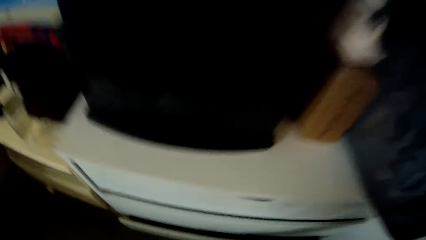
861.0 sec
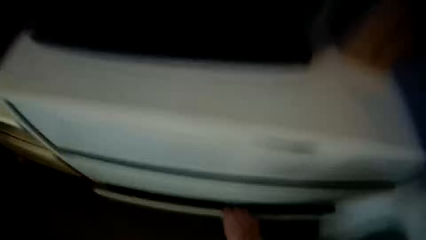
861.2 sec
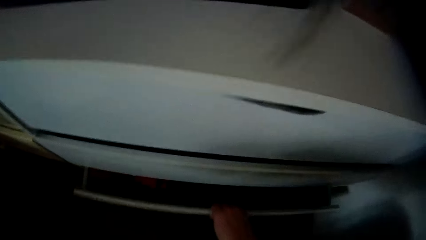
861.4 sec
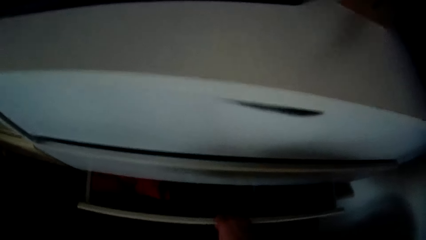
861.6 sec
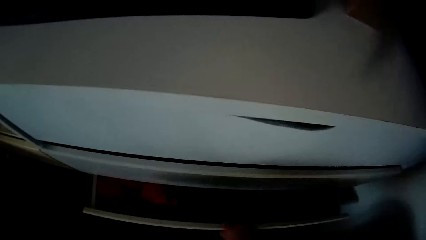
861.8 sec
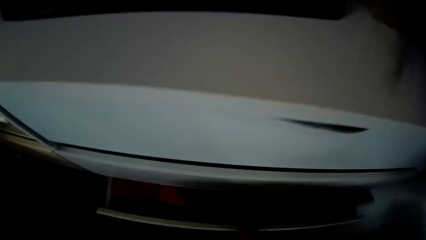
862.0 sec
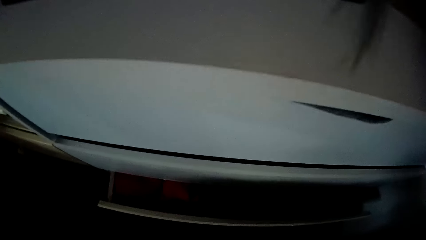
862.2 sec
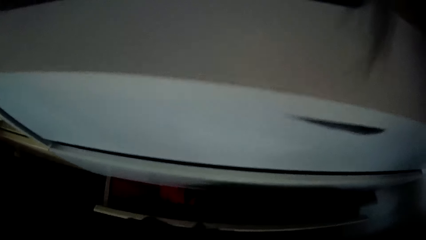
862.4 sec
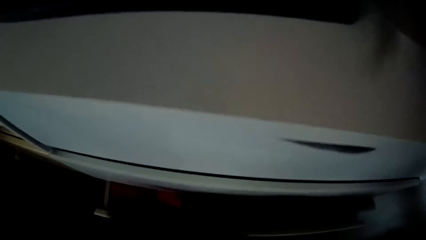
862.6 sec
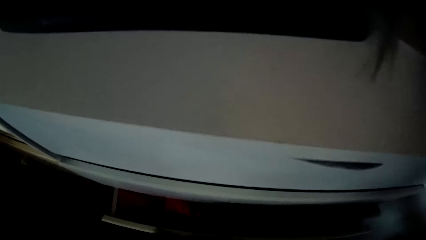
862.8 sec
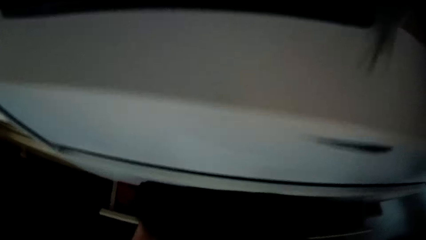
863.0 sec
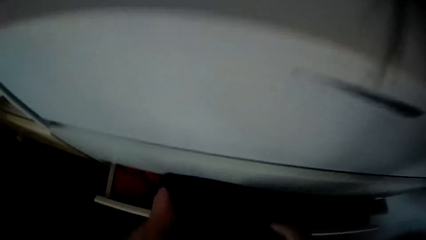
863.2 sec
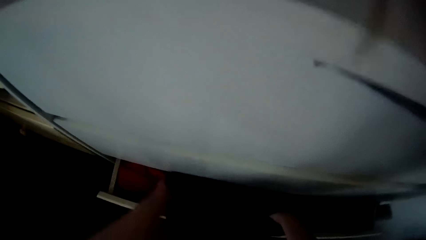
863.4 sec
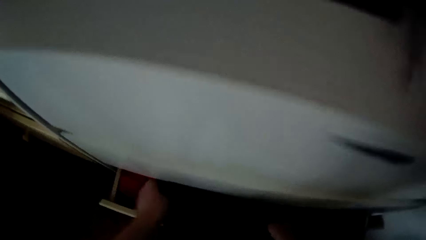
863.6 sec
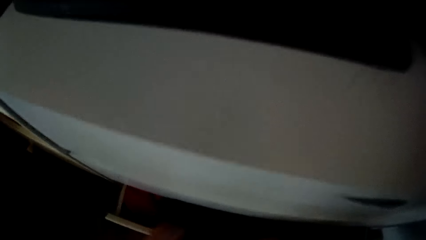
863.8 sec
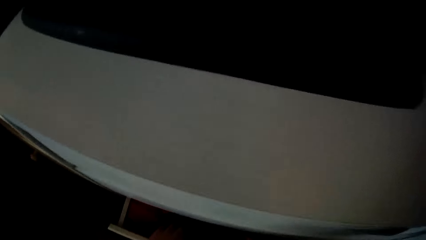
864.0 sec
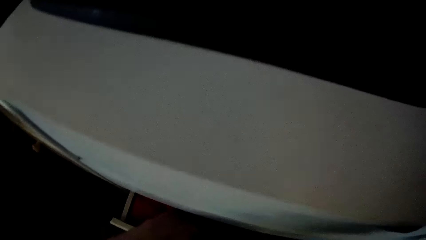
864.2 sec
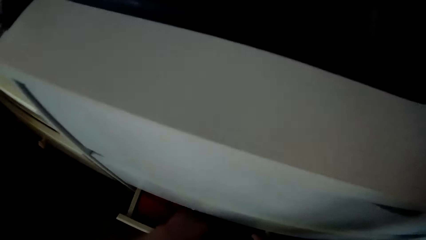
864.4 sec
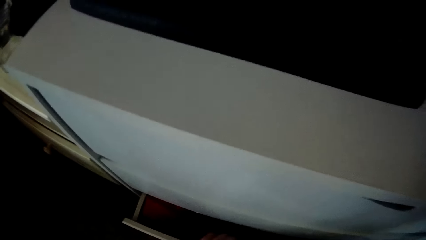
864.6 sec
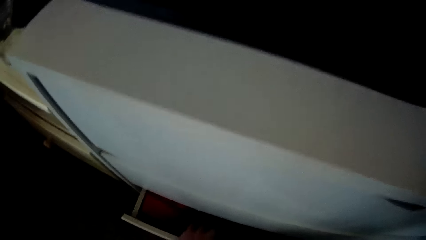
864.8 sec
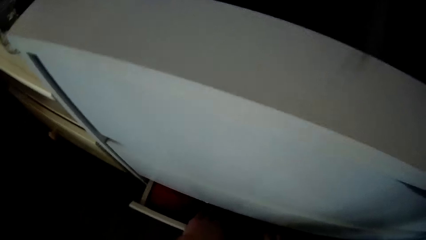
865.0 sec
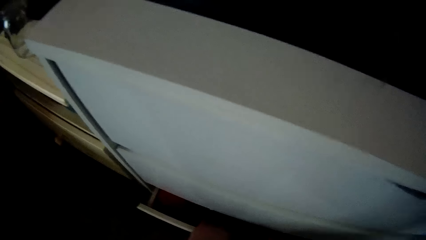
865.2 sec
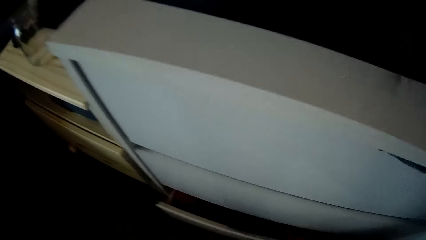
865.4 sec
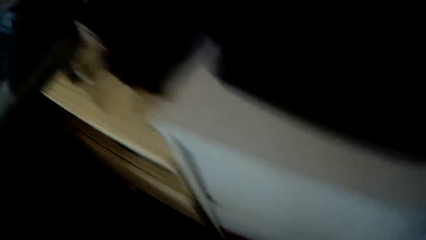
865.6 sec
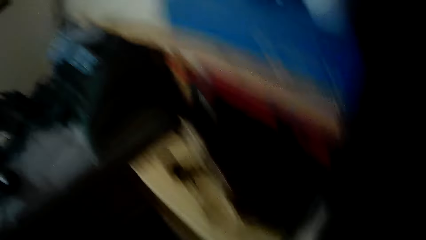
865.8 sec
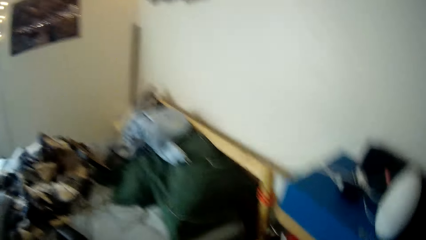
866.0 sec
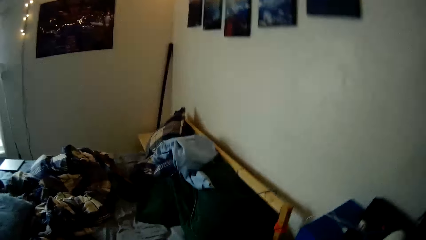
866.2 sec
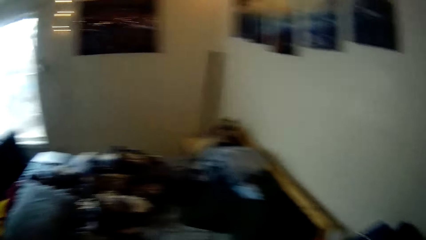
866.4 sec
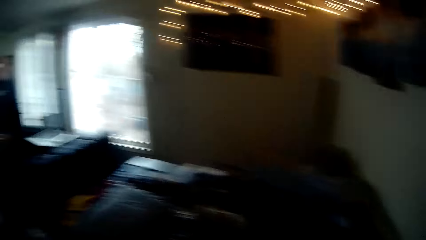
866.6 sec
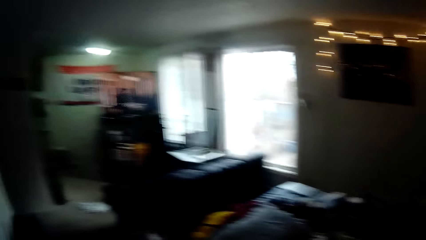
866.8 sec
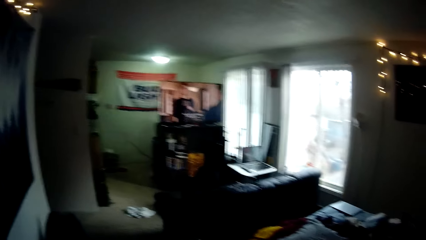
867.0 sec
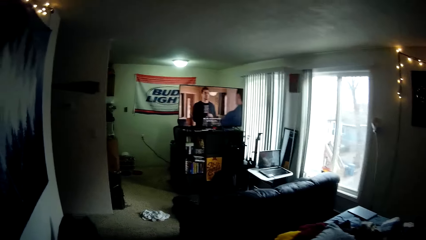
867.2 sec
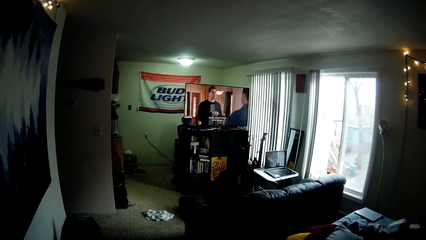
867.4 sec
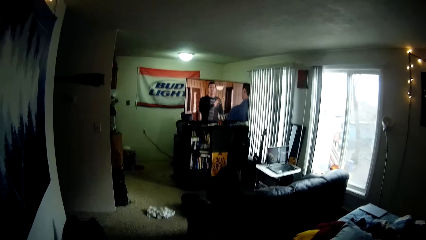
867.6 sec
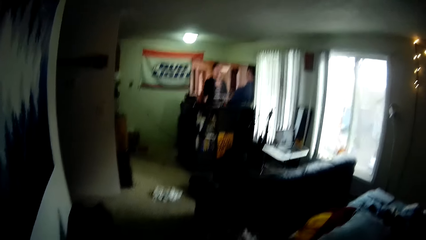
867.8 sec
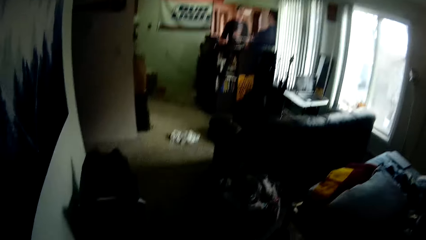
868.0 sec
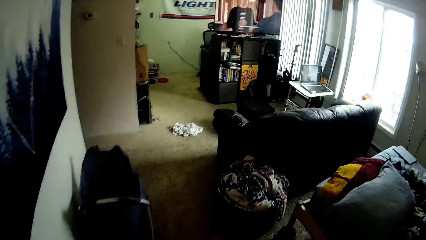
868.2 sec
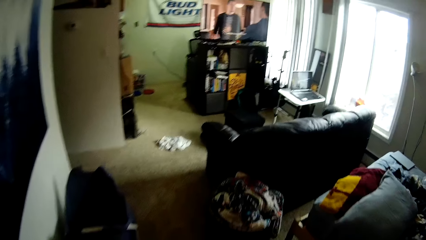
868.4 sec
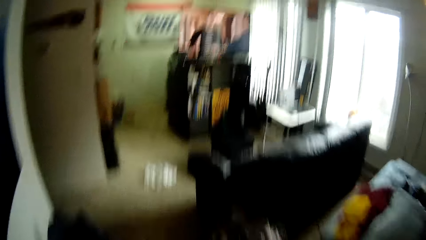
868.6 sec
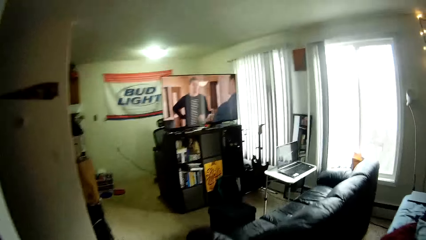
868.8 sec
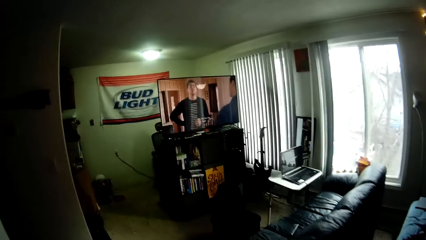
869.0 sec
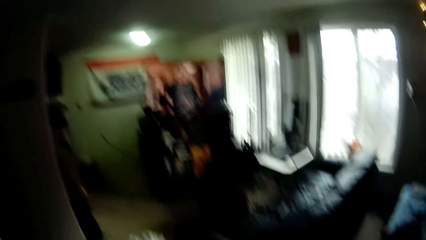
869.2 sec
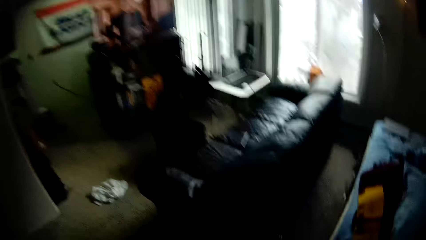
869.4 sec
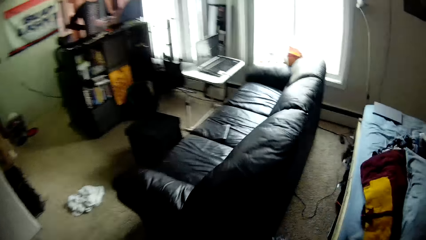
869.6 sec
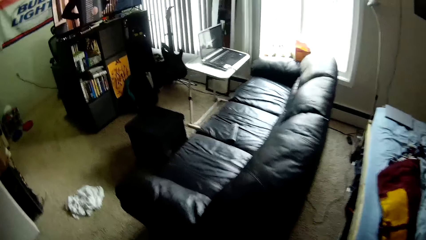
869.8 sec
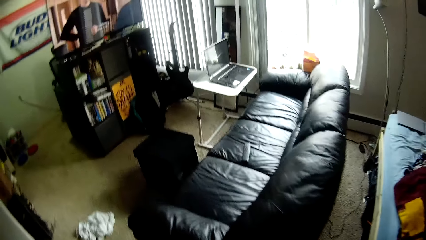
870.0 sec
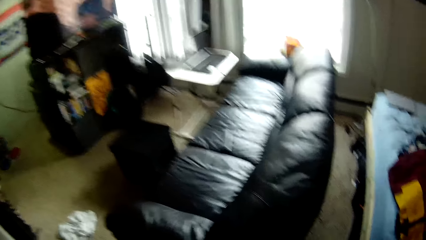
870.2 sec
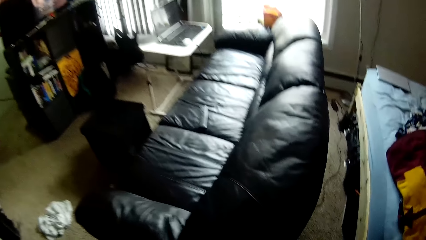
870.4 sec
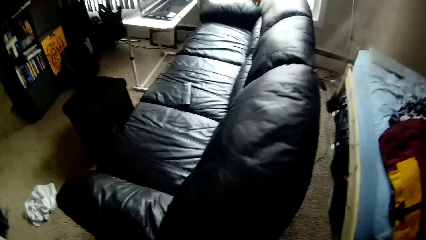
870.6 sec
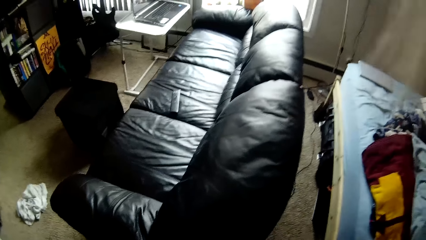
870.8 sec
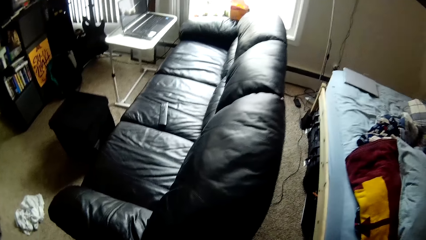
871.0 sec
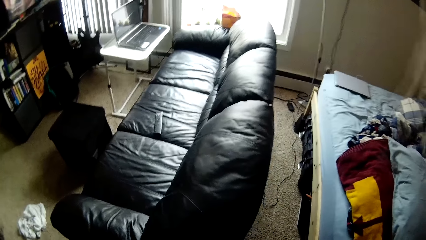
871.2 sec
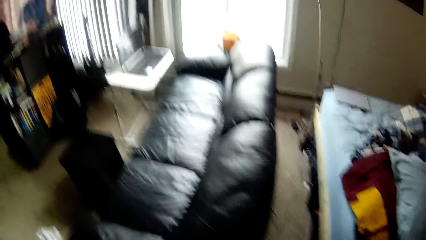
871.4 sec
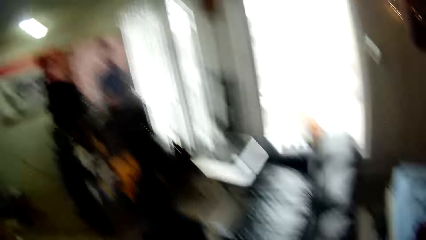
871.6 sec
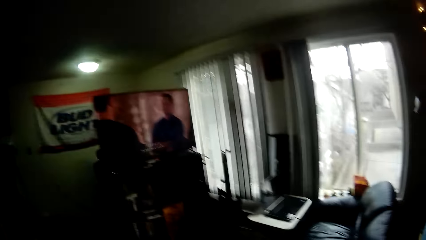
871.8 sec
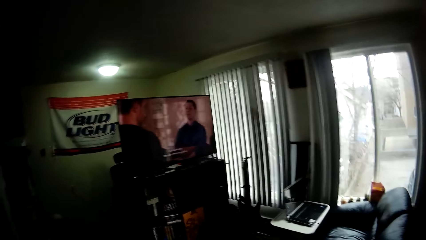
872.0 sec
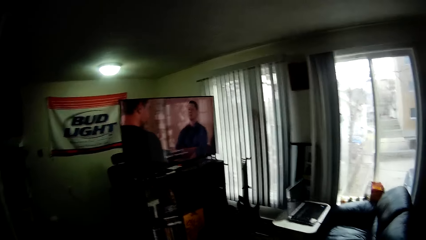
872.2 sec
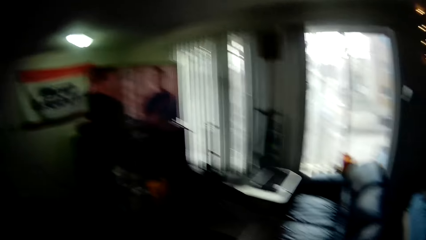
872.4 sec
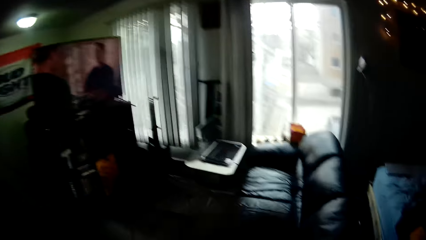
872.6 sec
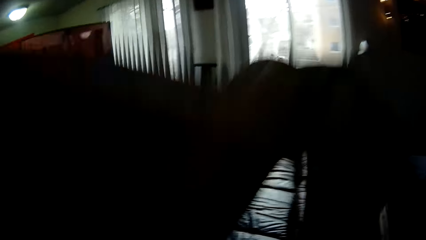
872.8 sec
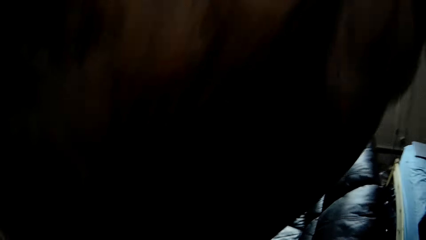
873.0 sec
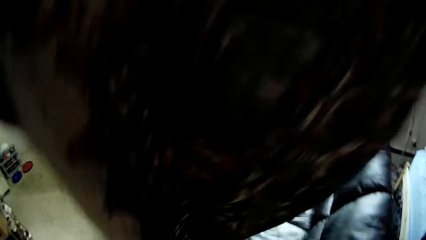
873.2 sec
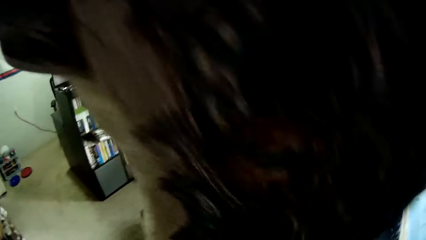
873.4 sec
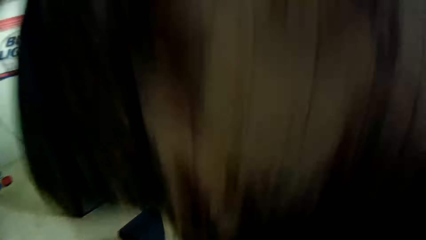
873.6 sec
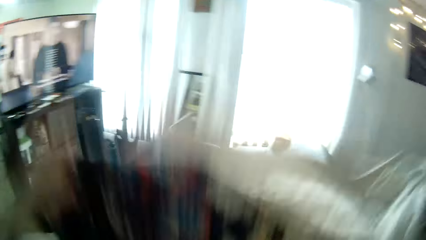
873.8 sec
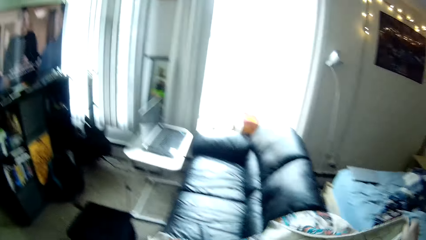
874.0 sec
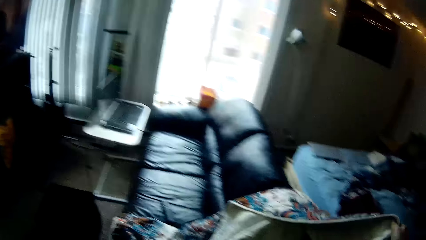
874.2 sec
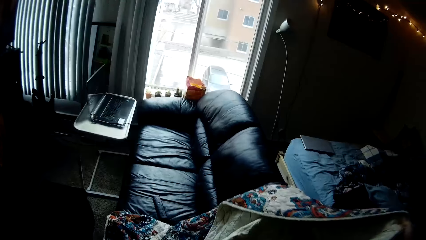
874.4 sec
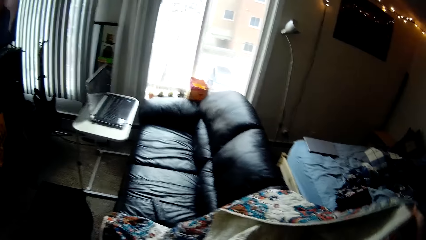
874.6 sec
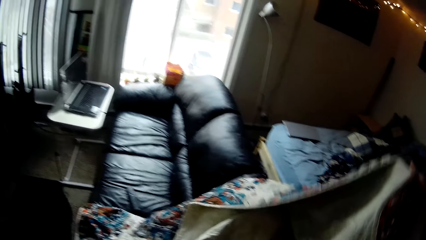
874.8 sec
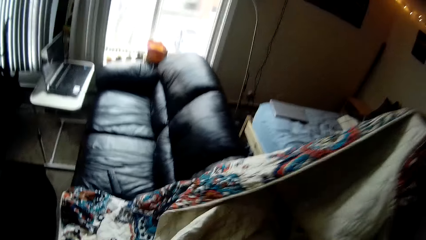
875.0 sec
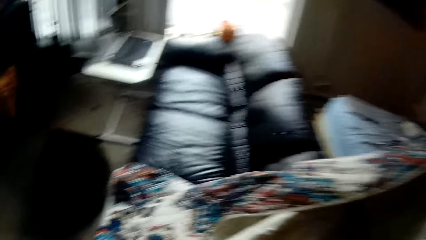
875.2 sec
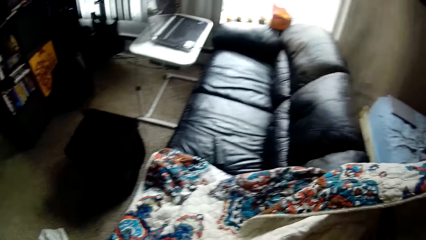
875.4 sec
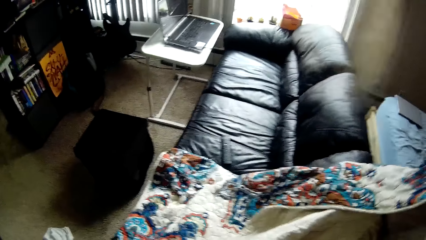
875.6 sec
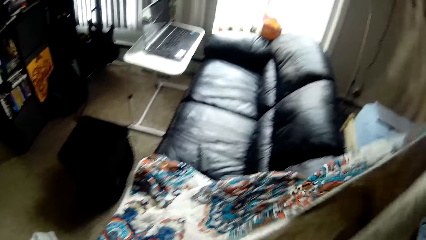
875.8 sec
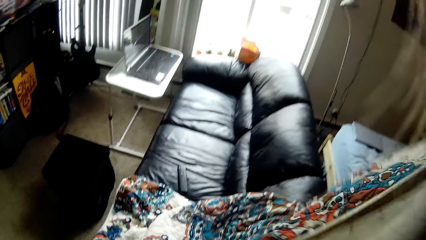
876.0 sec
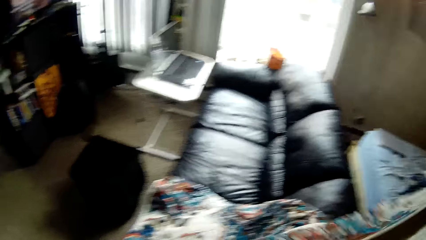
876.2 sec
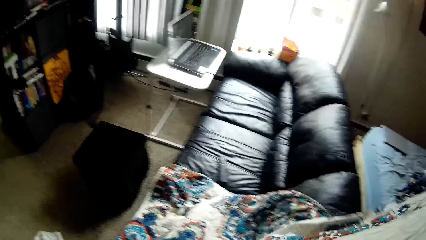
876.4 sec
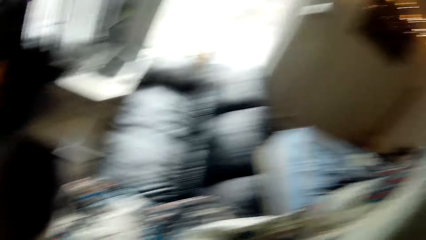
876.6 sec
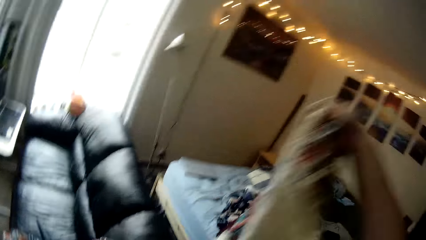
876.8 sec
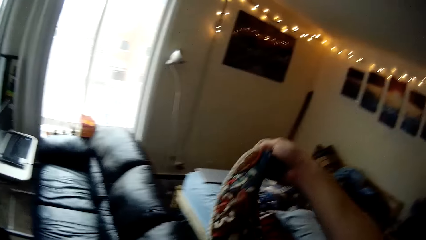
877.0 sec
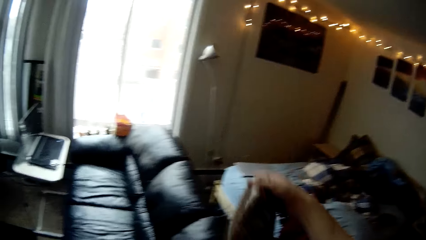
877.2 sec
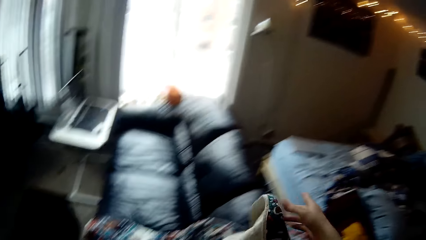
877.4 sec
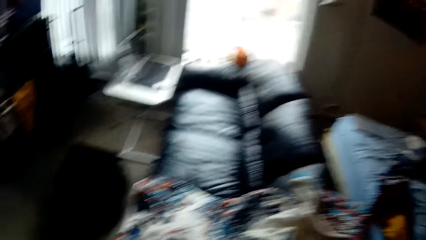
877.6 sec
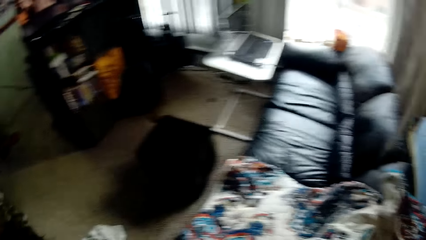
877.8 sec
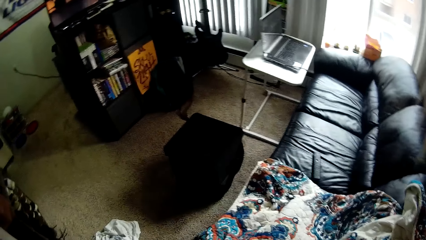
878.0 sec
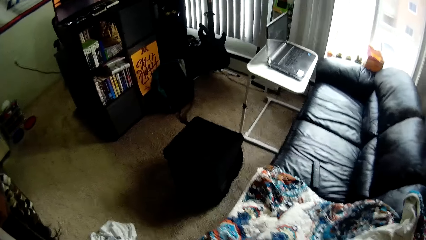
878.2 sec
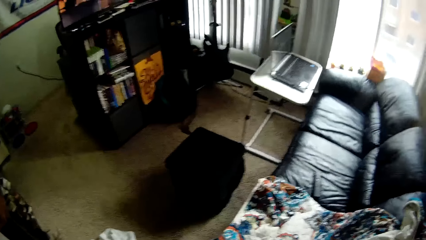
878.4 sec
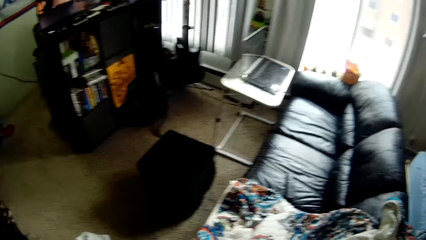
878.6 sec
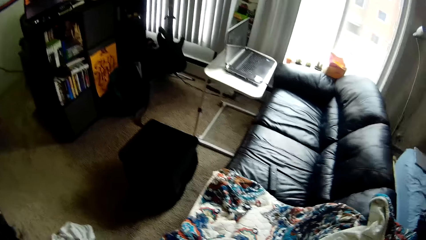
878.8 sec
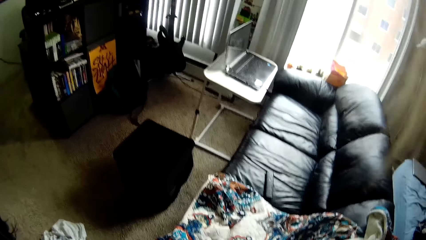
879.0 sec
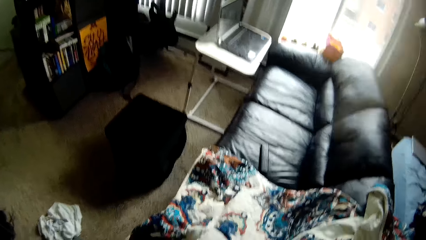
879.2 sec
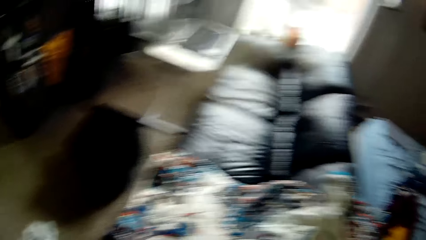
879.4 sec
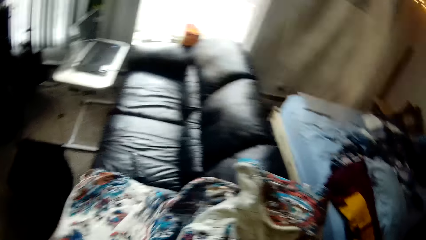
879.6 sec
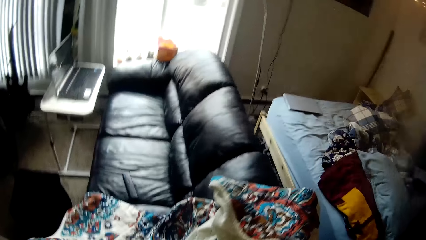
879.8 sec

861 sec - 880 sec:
The camera wearer opens a drawer with her right hand. She puts clothes in the drawer. She closes the drawer with her right hand. She walks around a room. She places a duvet on a sofa with both hands. She spreads a piece of cloth on a seat. She adjusts the piece of cloth on the seat.
